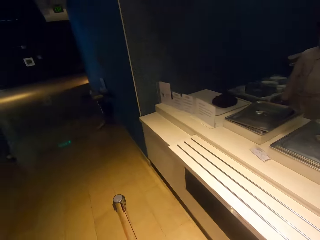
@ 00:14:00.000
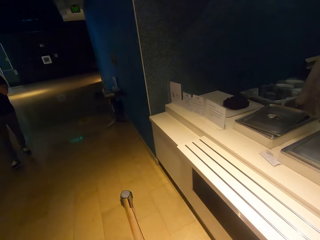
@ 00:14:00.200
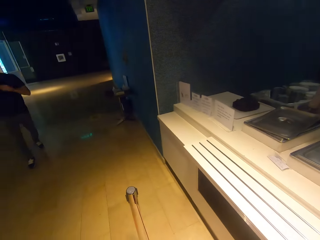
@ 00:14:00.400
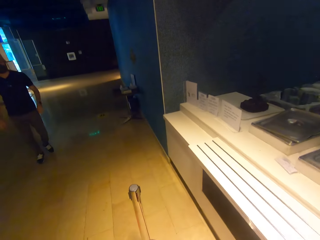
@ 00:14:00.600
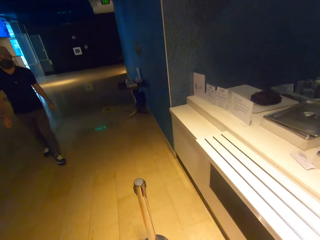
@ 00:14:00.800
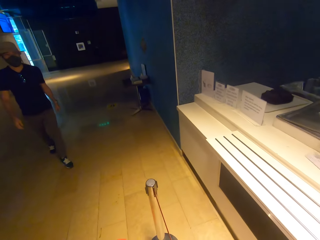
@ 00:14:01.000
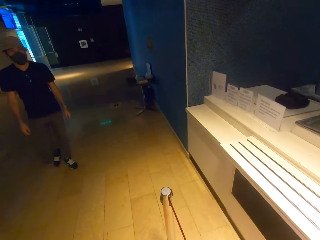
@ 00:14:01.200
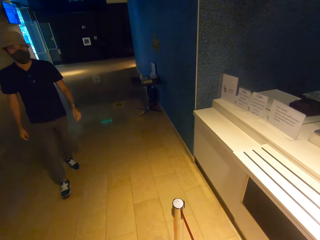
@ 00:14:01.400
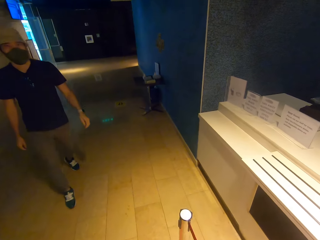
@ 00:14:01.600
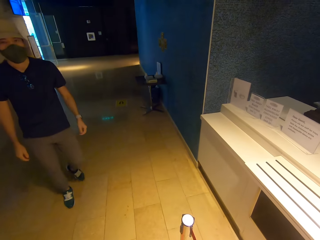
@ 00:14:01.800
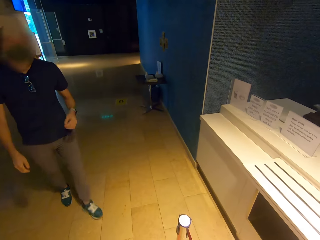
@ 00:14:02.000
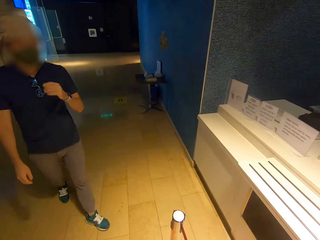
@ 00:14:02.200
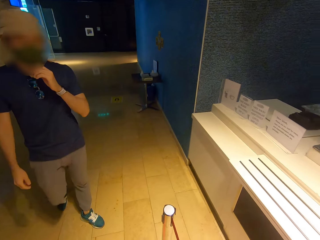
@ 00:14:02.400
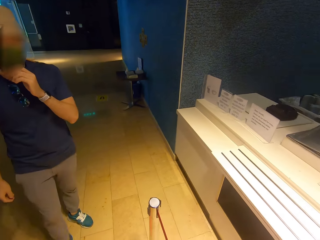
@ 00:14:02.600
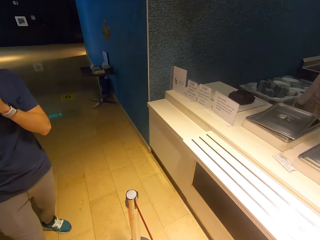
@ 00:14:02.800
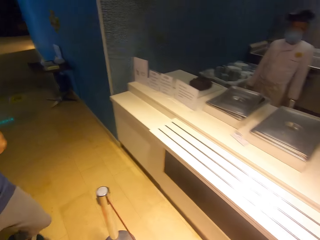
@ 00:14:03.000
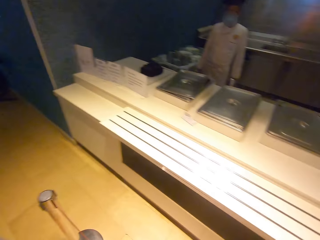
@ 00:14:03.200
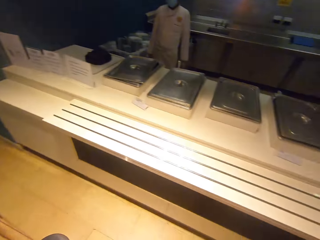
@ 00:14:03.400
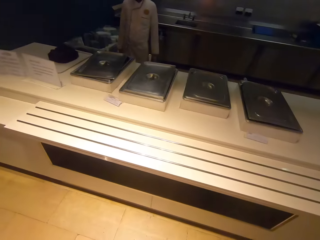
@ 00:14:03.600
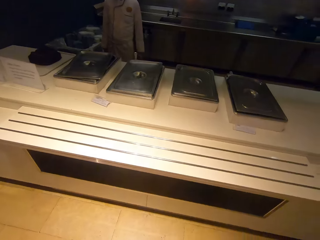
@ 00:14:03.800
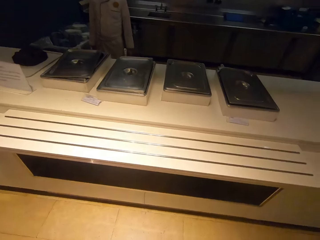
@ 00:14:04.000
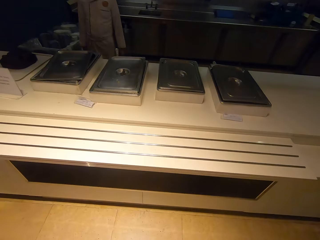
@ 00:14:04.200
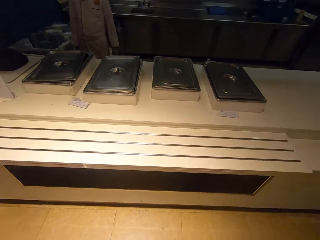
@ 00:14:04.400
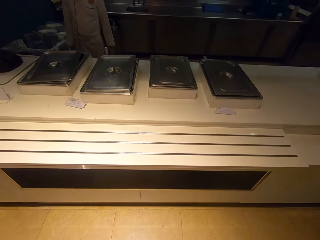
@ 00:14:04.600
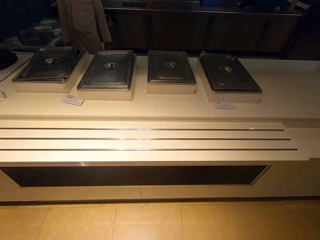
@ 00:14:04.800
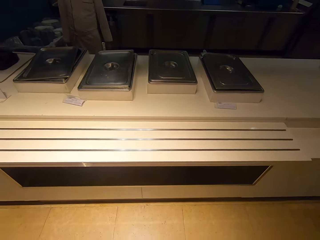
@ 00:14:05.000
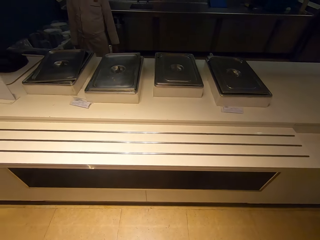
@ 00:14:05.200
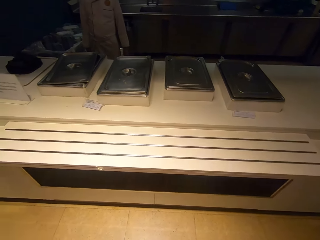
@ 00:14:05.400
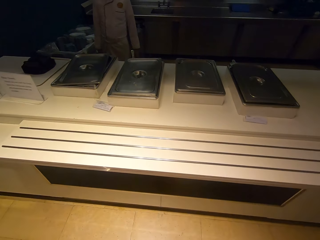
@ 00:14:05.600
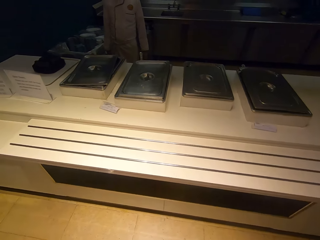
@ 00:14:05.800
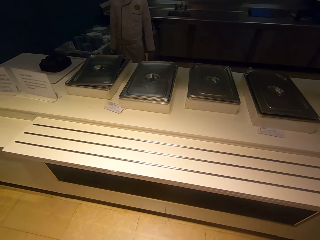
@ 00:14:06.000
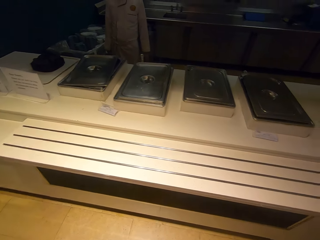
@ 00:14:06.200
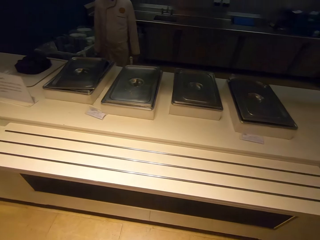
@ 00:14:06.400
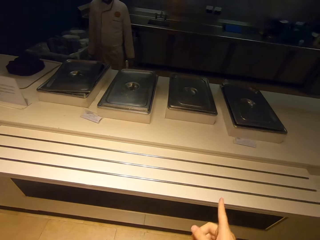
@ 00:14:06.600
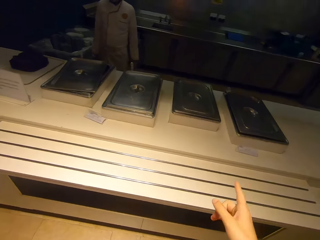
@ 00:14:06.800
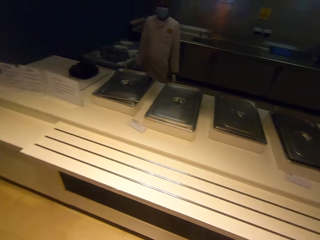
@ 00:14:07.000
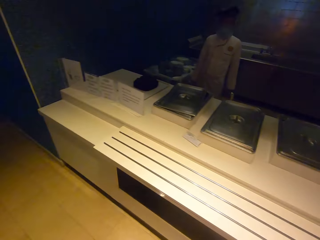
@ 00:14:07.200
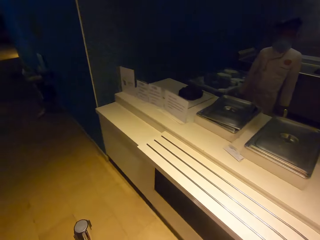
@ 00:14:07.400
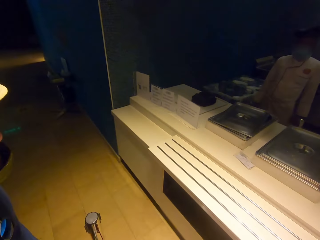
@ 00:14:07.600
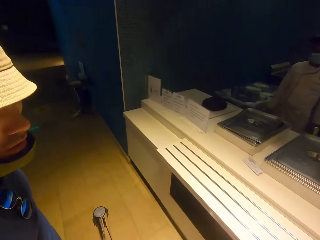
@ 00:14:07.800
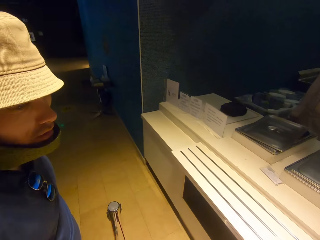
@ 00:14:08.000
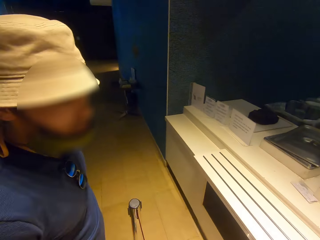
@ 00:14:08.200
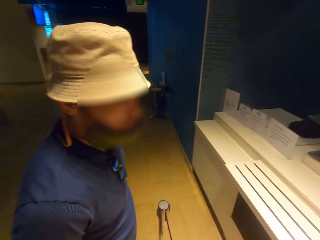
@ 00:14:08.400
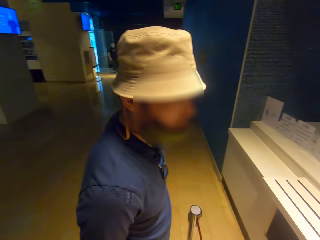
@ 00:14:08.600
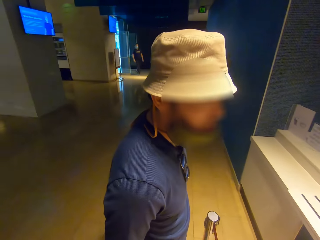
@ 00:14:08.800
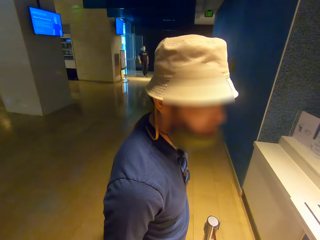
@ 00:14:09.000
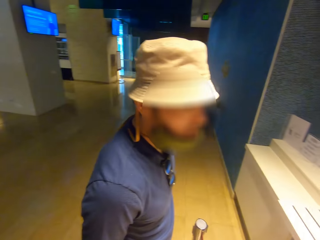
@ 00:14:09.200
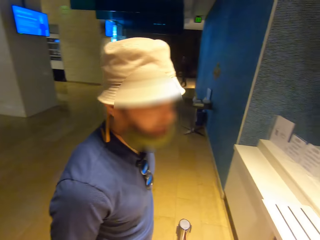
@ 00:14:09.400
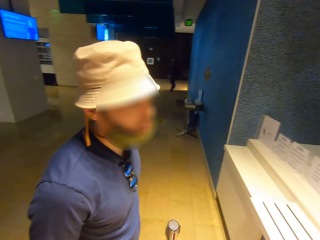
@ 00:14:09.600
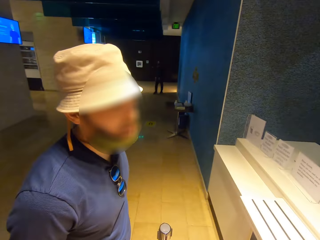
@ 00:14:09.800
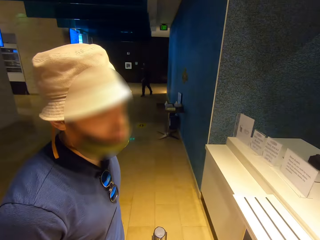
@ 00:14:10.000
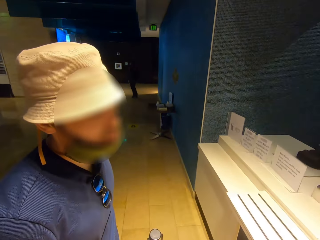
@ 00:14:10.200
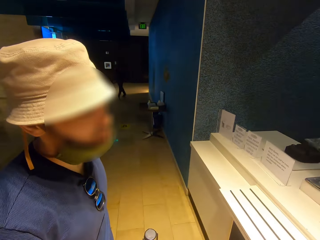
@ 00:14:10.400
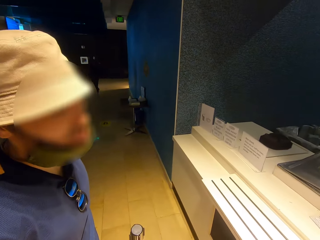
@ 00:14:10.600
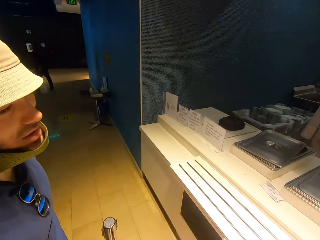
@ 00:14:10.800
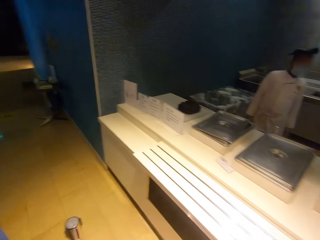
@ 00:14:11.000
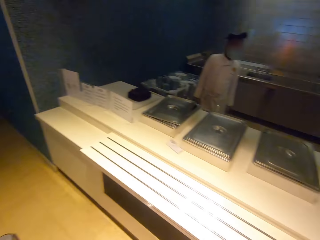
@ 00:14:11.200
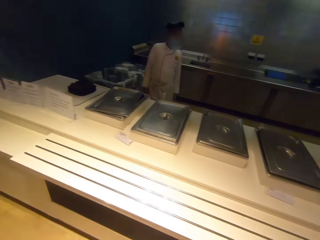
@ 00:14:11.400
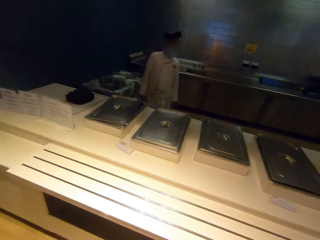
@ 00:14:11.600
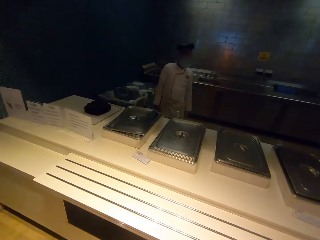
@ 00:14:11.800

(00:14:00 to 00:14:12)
A man walks. The camera wearer looks at the man. They look around, speak with gestures, and look at the man. The man talks.

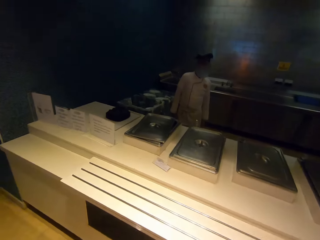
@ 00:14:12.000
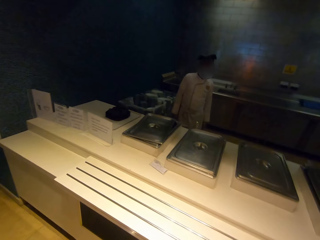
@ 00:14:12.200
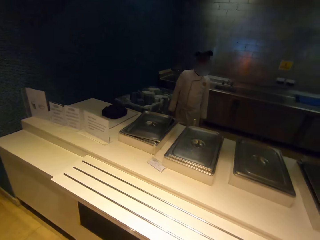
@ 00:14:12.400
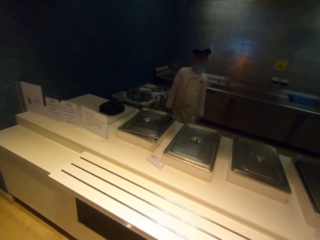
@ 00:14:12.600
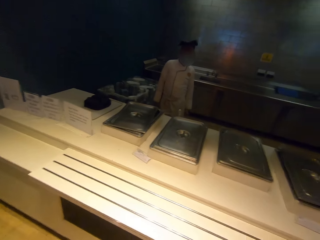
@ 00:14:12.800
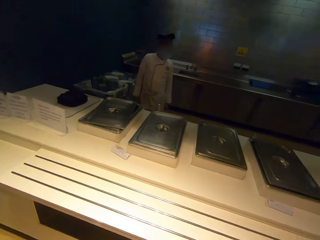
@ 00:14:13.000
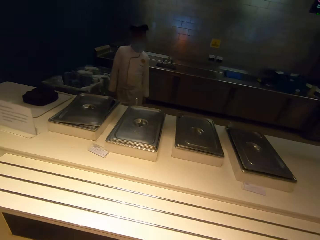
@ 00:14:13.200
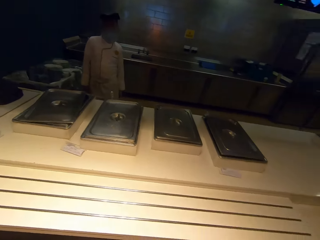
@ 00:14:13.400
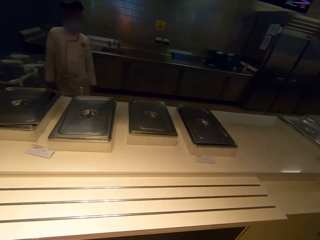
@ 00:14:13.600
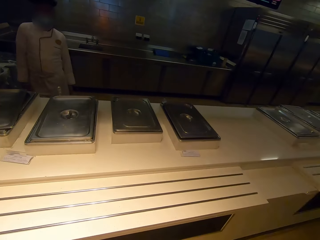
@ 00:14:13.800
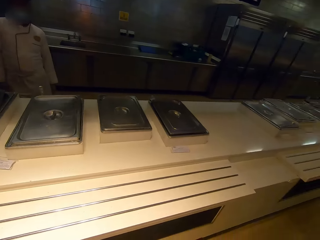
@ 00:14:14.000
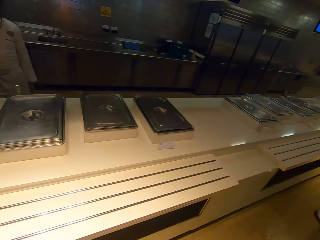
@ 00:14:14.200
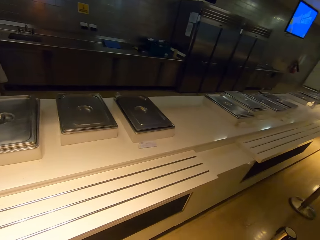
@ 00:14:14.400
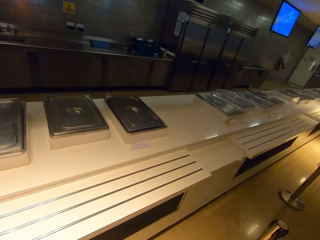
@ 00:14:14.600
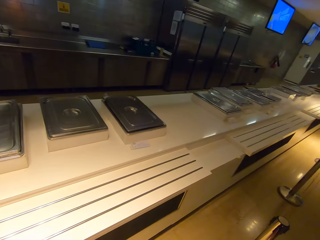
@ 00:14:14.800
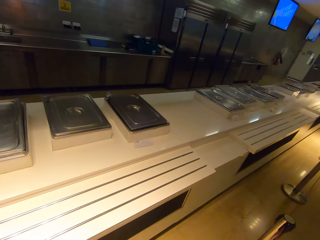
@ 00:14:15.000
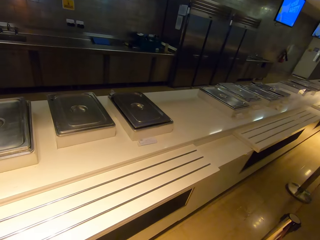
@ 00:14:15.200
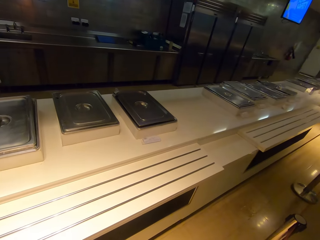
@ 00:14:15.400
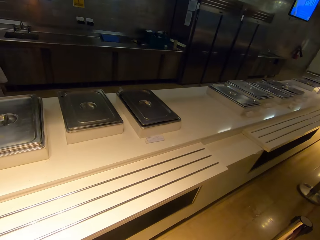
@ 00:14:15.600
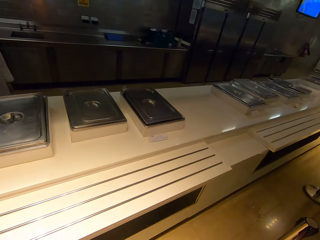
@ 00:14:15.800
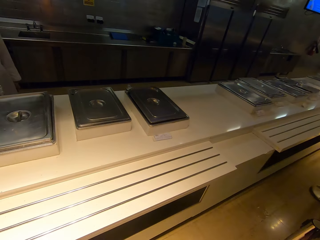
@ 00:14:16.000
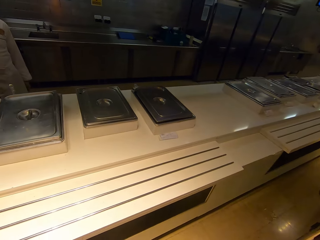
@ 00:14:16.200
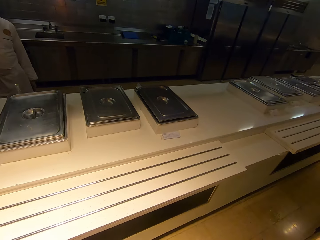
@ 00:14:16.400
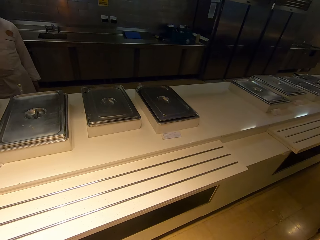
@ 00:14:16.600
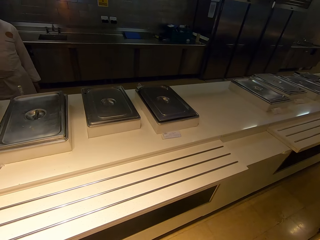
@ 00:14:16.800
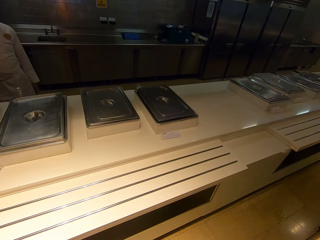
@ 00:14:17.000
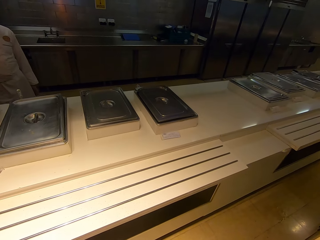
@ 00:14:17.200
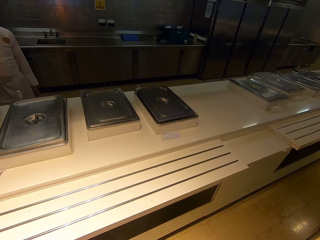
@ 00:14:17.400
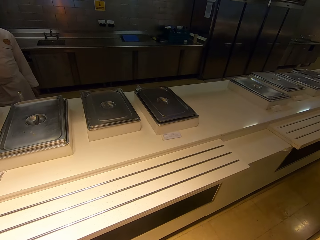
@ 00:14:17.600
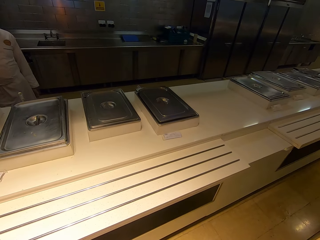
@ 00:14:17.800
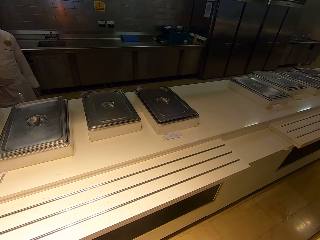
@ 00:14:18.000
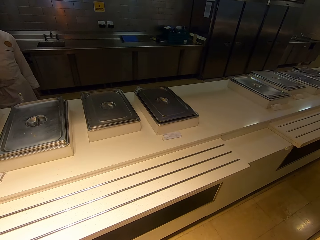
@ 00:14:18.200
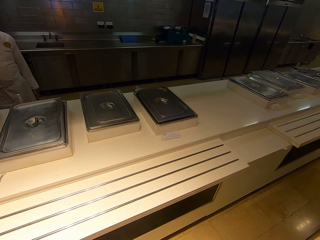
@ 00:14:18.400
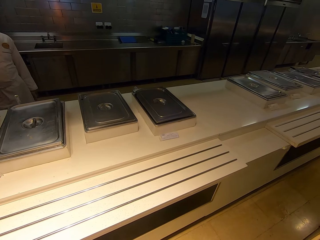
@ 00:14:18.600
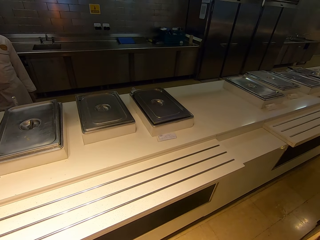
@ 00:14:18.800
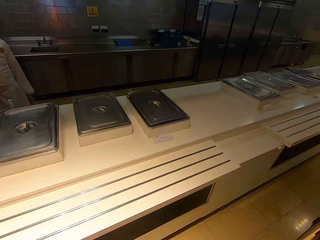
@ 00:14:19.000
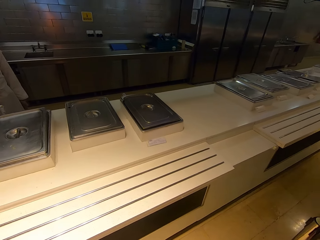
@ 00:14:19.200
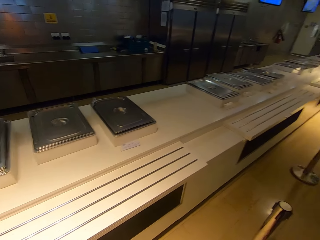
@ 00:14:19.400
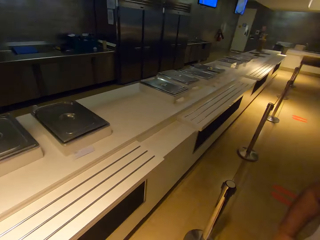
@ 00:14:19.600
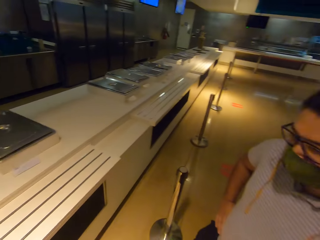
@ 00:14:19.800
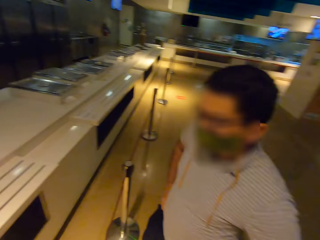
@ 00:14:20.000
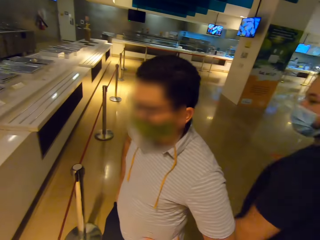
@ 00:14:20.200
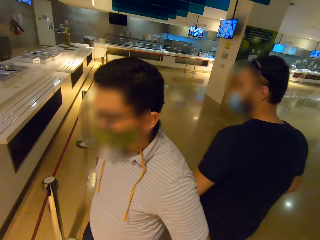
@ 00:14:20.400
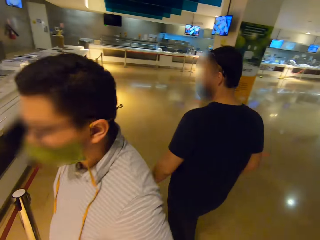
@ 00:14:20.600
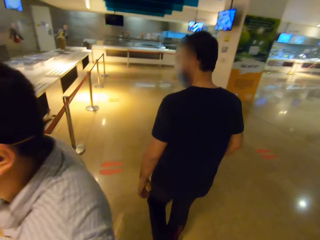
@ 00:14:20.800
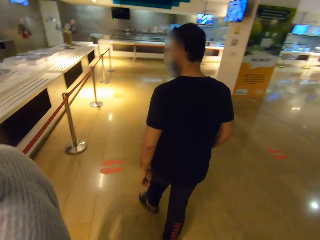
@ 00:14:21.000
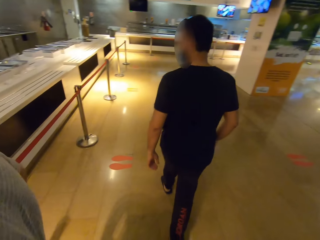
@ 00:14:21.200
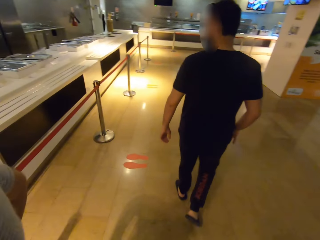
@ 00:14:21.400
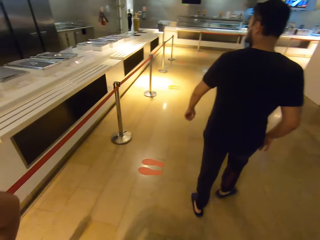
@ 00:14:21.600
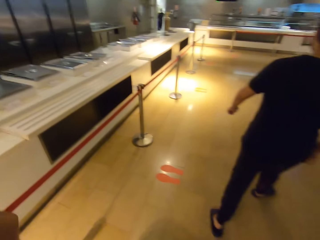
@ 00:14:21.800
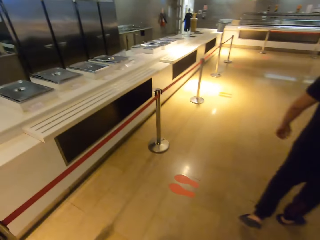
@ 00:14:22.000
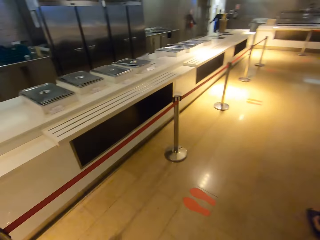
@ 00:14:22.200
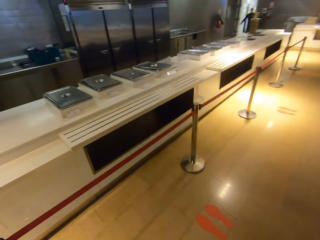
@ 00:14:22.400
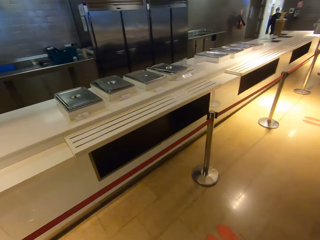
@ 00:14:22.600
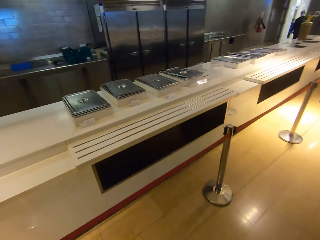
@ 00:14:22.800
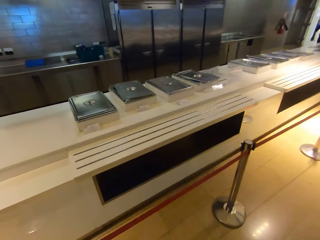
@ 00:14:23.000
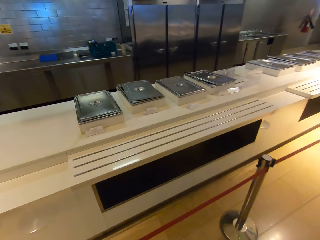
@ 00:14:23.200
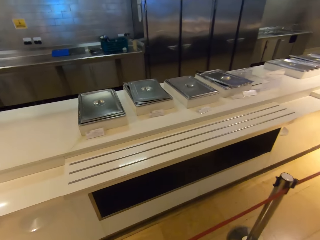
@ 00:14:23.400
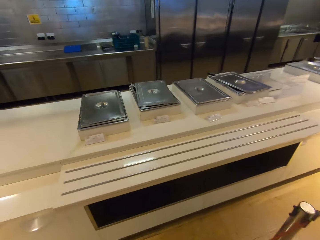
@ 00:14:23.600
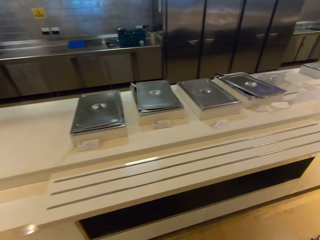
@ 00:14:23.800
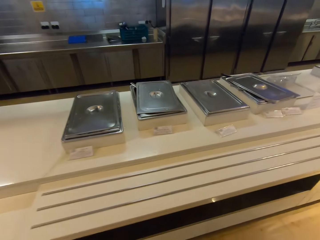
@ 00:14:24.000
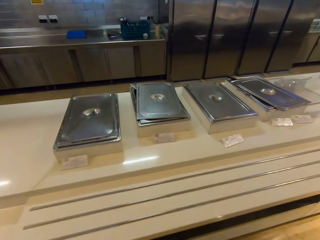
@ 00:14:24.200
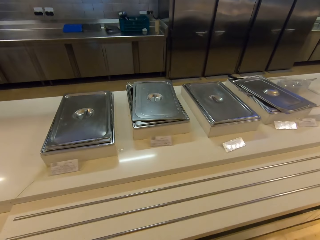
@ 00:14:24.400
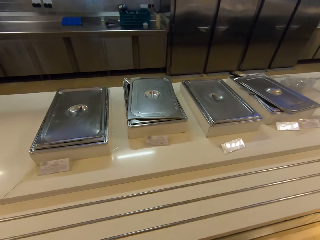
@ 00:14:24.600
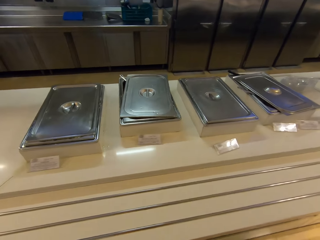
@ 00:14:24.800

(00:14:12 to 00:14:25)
The camera wearer looks around. They look at a person, look around, and walk around.
